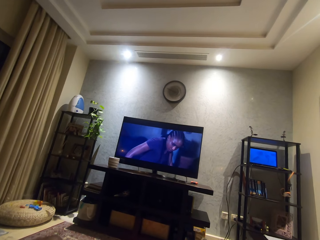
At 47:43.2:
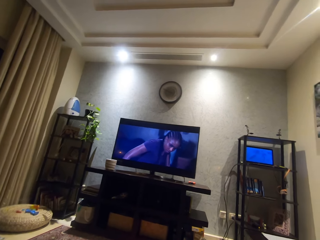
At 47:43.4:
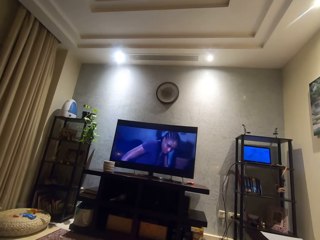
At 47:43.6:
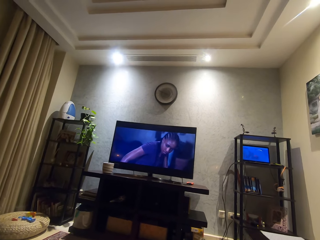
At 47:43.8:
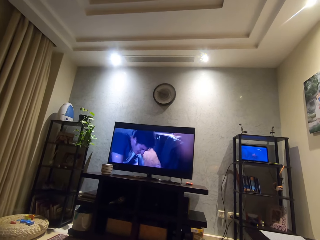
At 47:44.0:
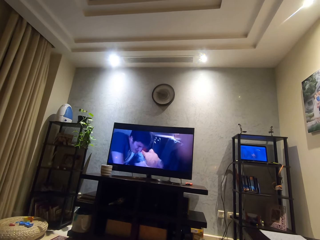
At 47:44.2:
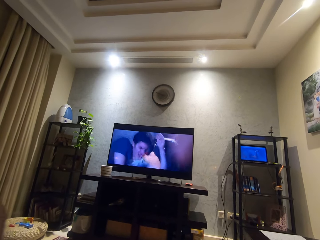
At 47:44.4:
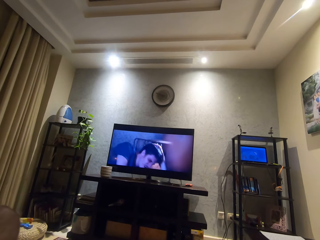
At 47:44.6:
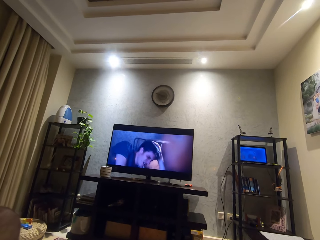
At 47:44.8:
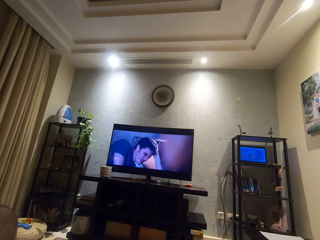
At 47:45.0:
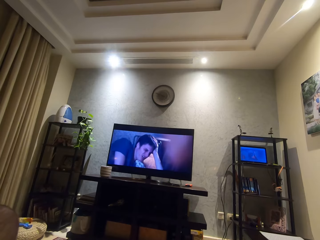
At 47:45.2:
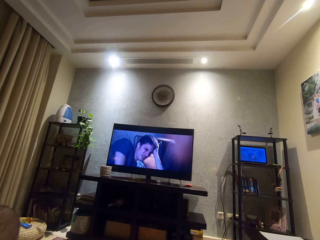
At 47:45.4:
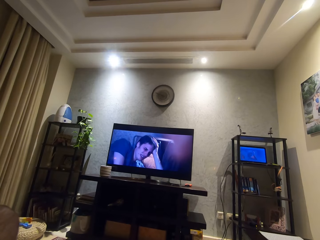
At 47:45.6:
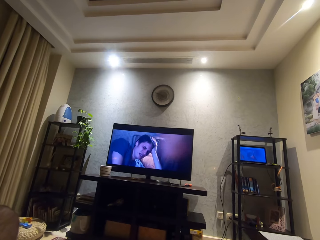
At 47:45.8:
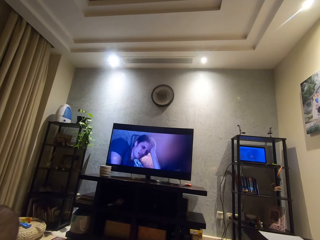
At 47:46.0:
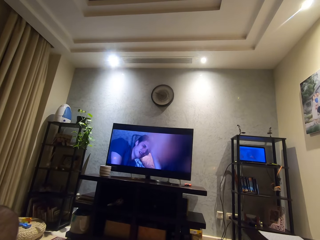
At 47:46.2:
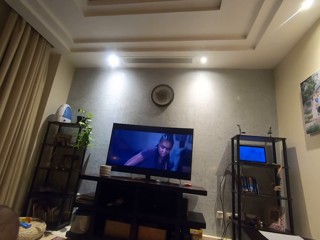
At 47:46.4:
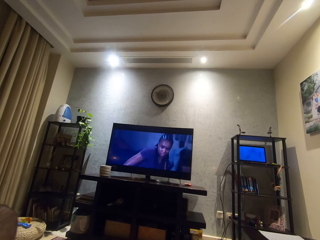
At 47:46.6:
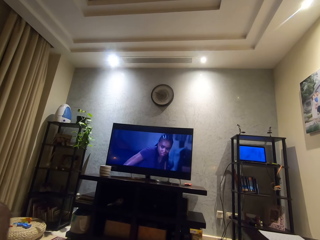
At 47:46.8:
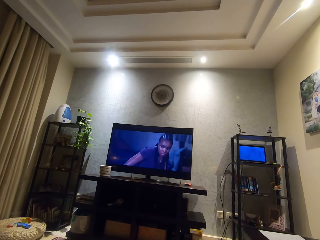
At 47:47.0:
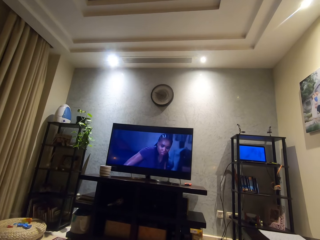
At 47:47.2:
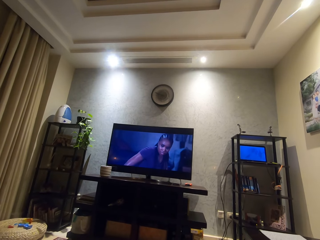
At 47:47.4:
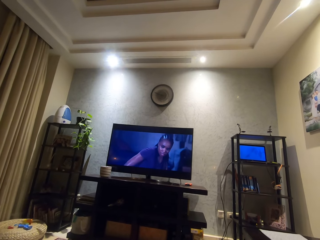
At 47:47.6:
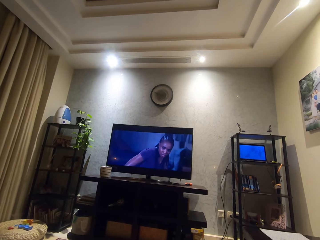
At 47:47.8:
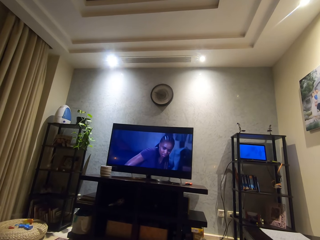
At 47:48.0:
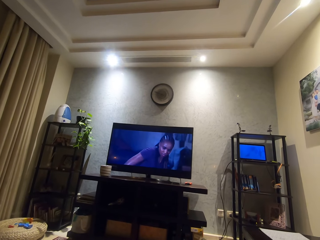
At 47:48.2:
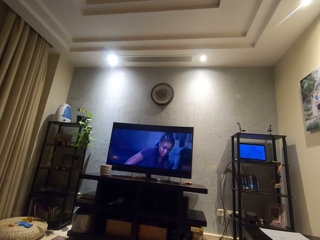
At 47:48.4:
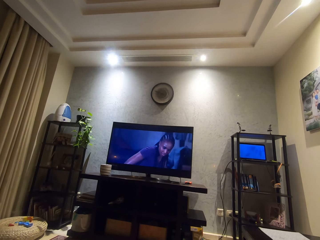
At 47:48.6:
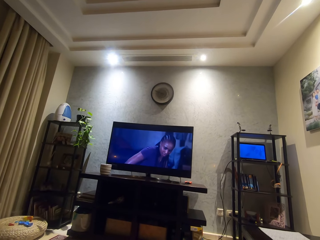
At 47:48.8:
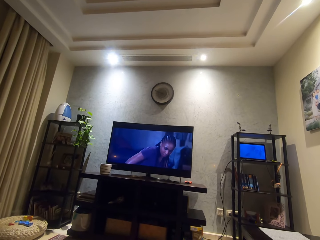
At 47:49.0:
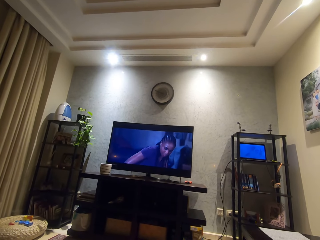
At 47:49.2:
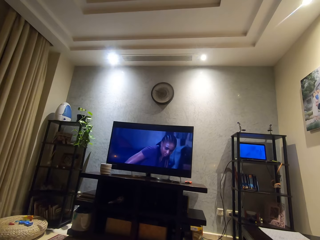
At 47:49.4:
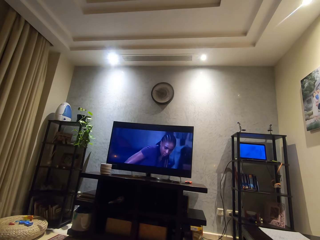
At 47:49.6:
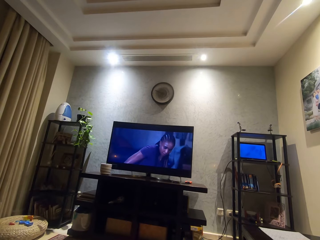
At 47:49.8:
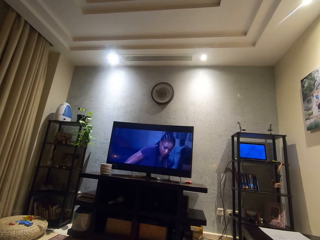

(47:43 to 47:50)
The camera wearer moves his left leg.

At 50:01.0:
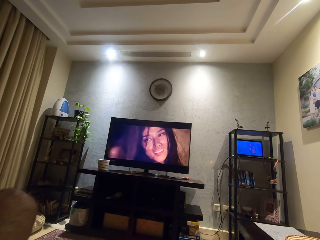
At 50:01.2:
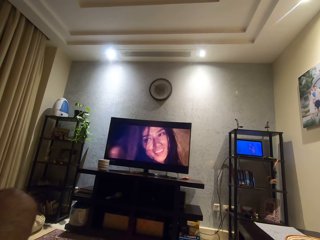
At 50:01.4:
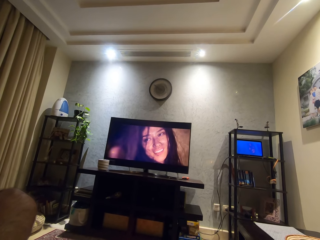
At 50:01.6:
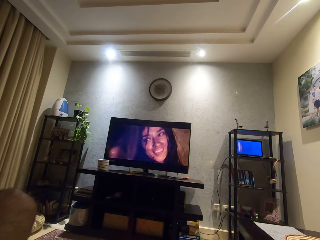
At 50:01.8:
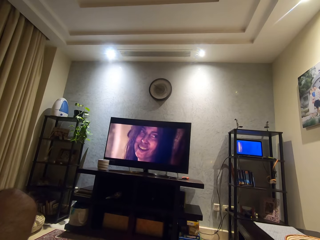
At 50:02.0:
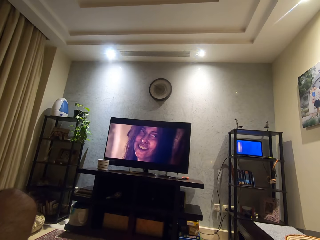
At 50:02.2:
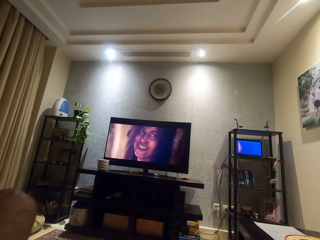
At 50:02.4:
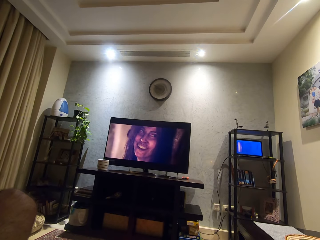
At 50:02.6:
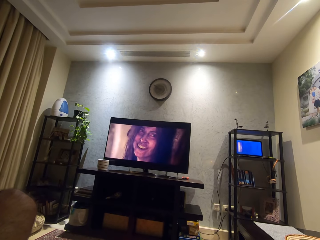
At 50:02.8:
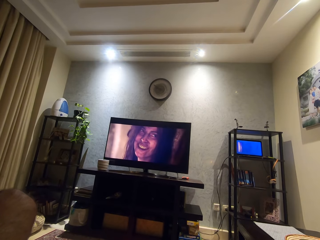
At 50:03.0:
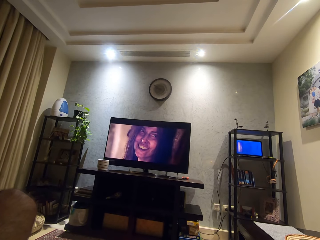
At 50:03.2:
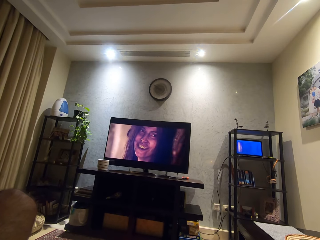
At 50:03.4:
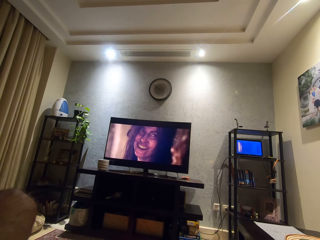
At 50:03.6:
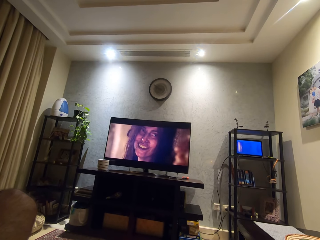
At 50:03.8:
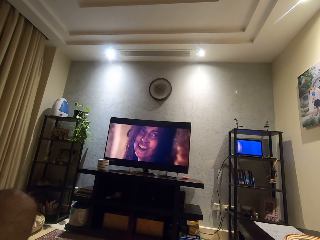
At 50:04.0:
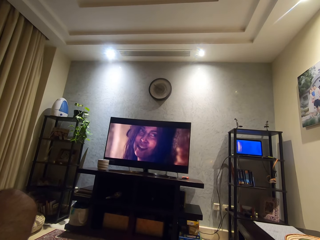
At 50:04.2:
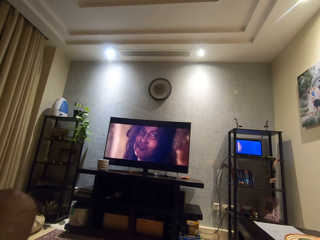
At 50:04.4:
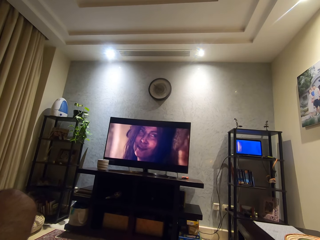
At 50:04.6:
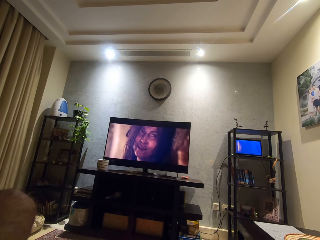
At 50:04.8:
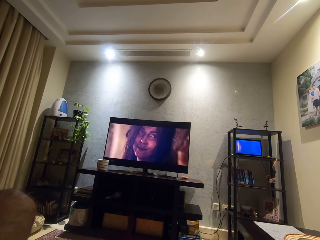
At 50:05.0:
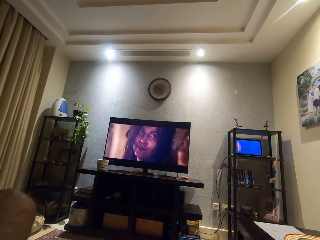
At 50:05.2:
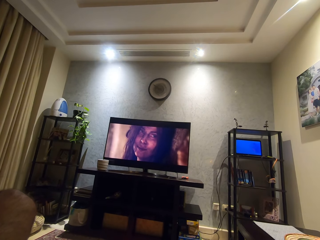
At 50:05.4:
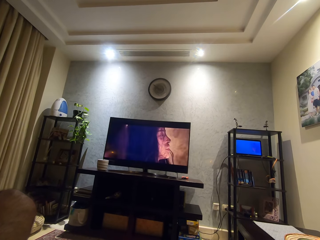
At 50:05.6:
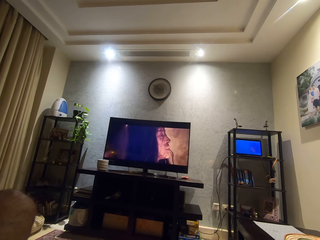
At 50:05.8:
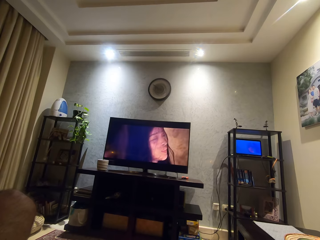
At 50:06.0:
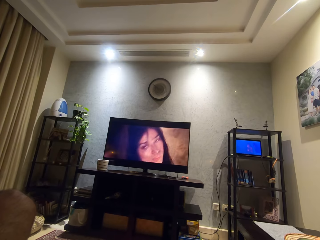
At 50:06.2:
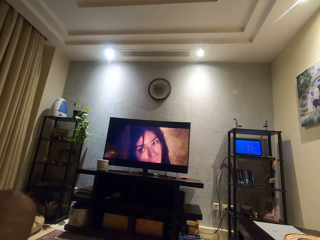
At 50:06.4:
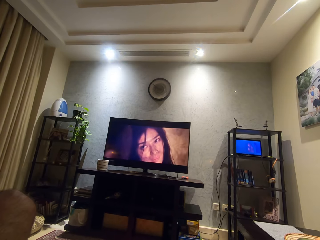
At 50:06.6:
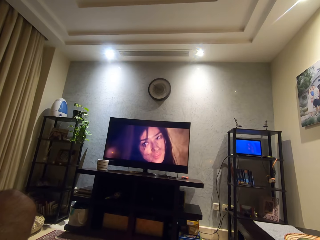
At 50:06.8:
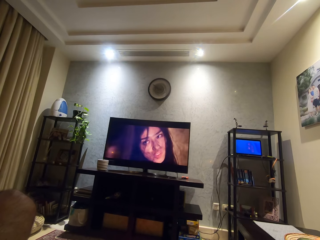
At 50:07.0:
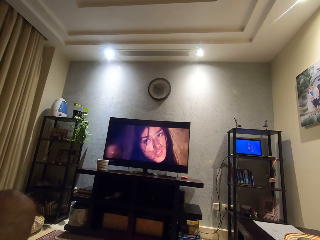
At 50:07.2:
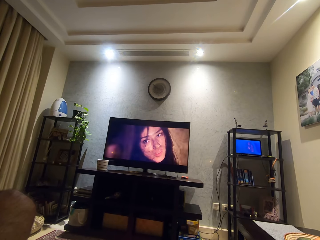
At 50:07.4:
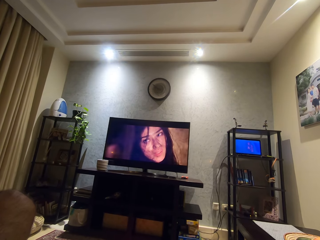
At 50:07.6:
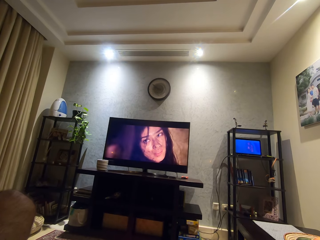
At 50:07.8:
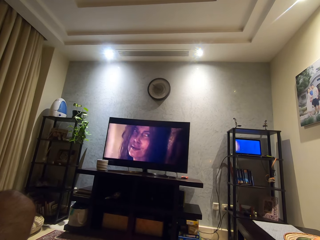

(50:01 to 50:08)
The camera wearer watches a television.

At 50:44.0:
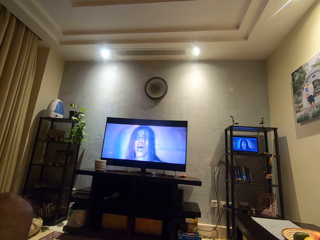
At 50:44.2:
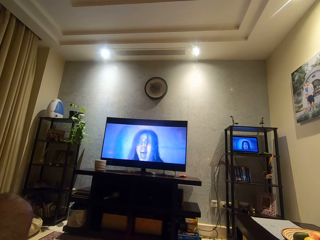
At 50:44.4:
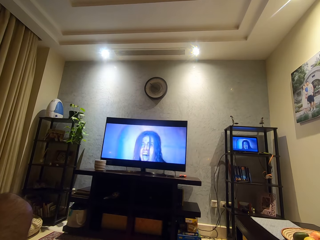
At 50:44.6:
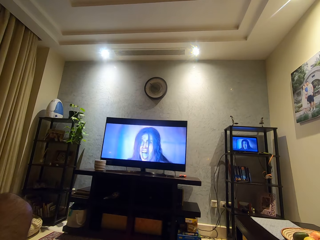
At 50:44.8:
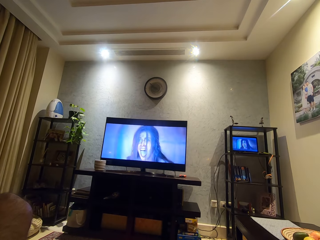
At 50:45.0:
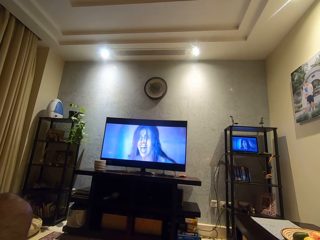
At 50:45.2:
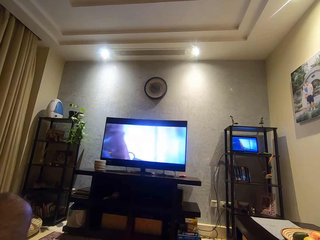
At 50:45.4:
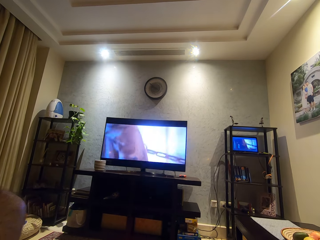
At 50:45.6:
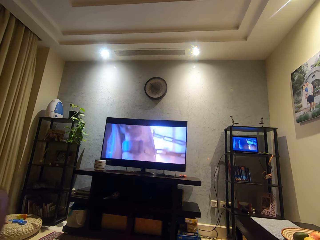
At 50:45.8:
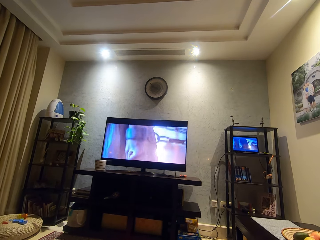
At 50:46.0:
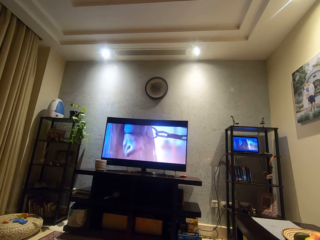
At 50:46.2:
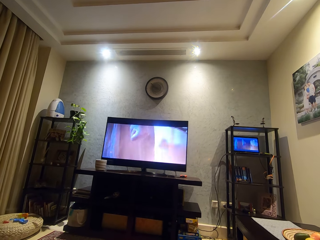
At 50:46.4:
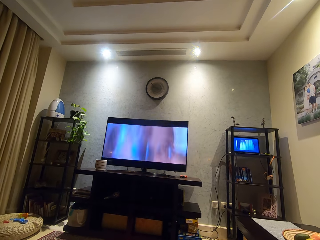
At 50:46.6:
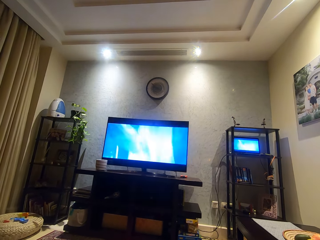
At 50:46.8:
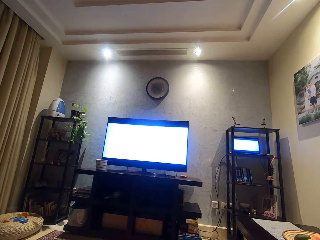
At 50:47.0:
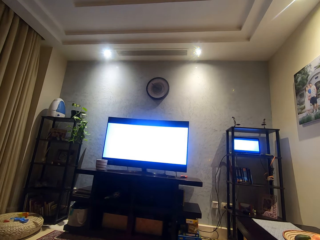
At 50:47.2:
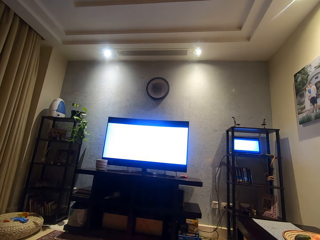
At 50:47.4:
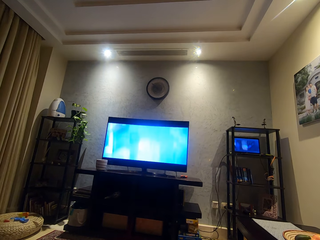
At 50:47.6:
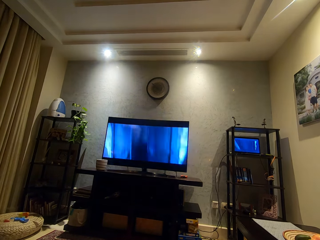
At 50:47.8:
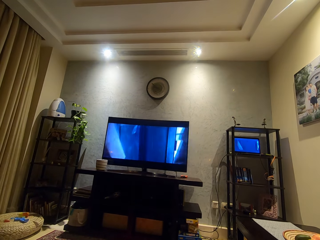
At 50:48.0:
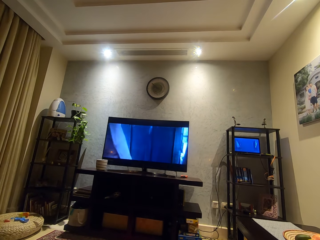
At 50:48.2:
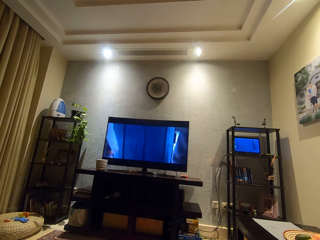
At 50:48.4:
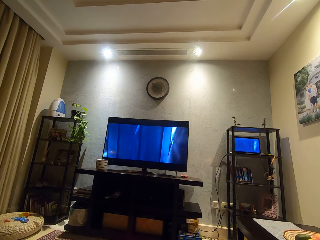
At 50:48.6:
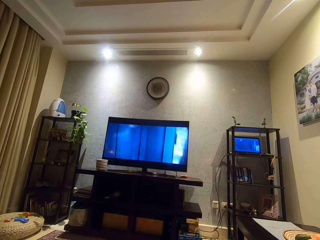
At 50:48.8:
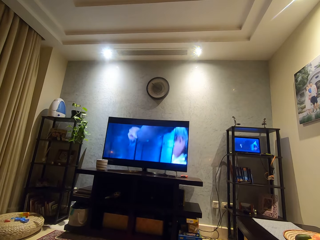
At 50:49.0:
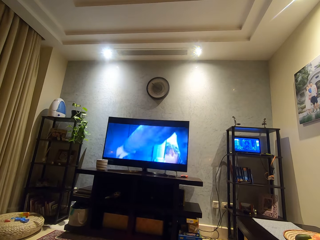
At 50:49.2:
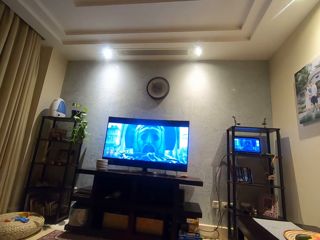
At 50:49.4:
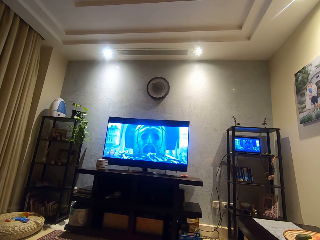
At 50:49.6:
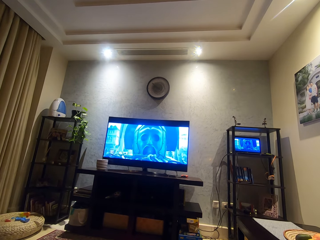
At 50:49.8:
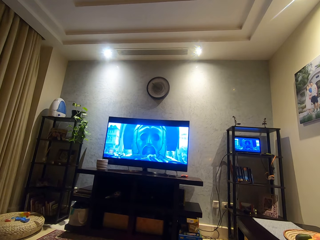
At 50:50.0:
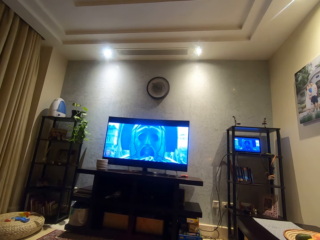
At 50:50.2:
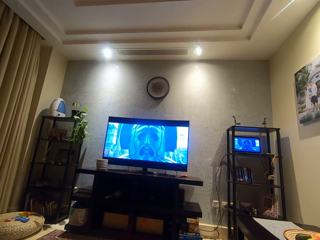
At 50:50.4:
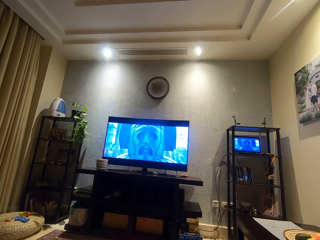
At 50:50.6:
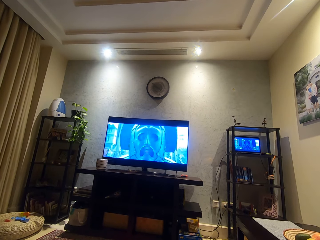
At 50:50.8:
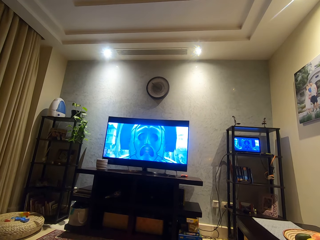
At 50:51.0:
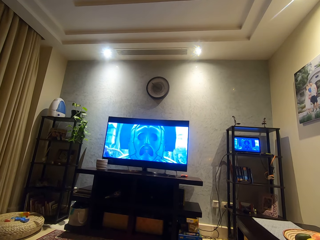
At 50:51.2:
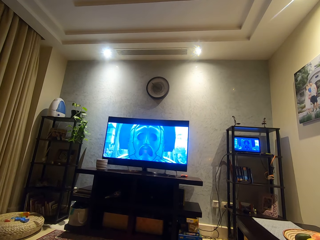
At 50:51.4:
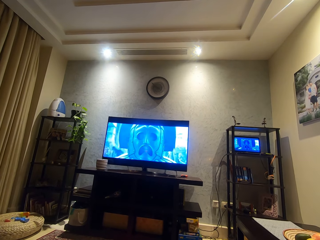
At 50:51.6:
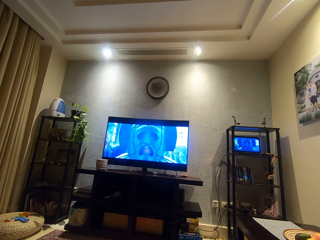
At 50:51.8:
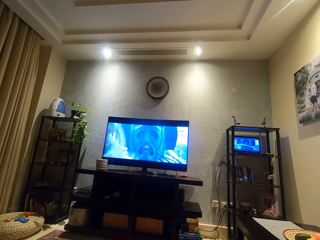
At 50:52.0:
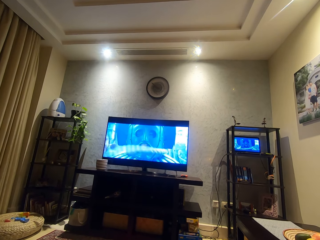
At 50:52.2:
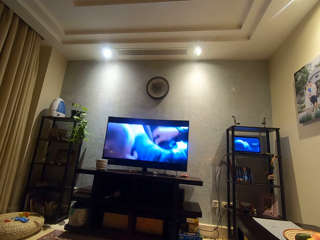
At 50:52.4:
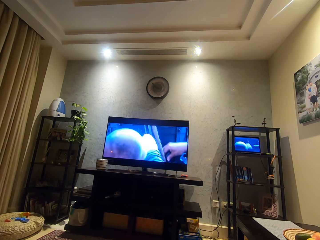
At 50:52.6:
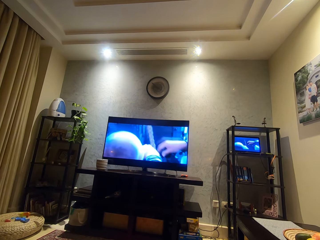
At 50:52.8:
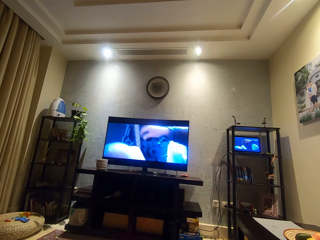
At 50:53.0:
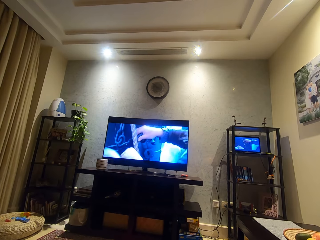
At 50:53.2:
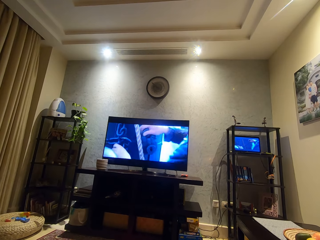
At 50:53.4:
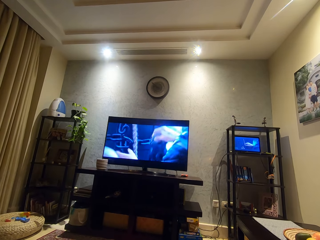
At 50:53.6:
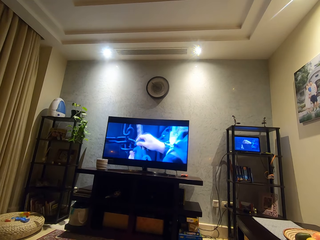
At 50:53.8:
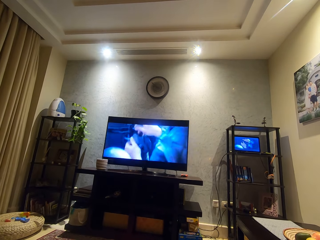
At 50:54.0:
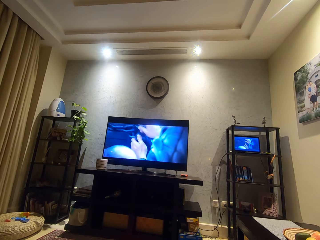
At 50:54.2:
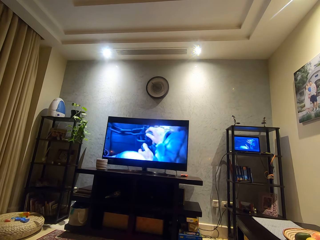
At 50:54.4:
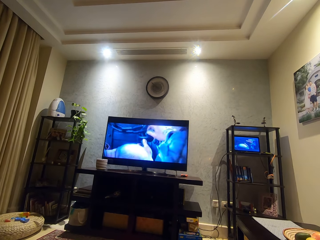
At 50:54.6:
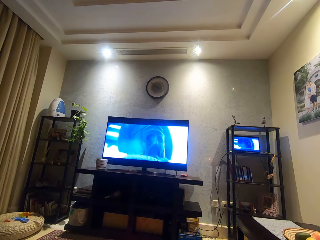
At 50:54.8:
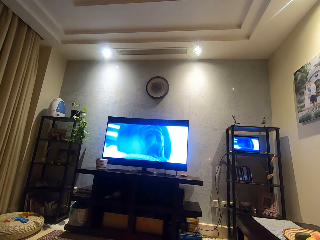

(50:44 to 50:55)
The camera wearer moves his legs on the floor. He watches a television.
